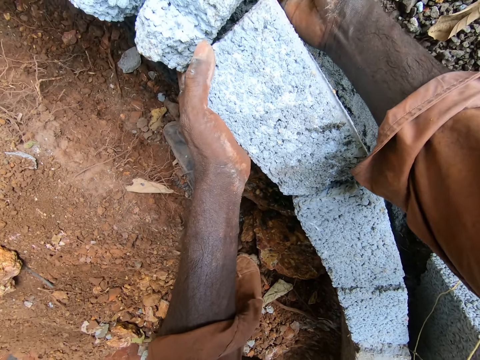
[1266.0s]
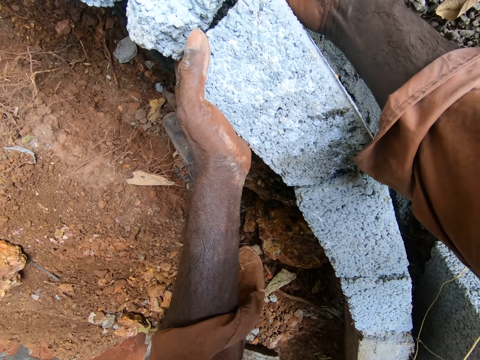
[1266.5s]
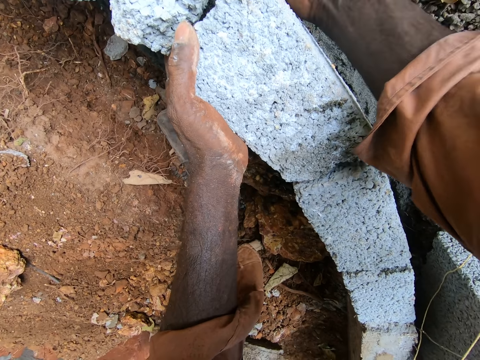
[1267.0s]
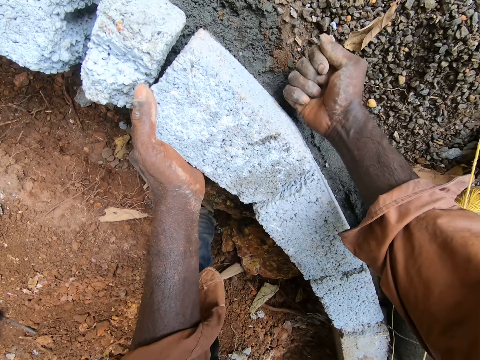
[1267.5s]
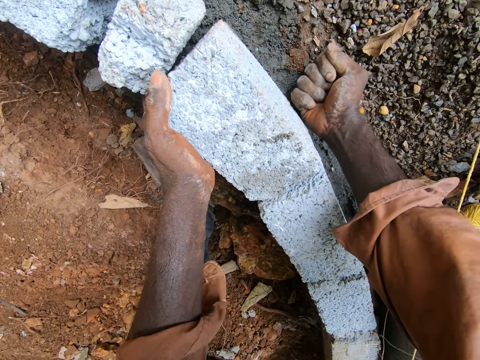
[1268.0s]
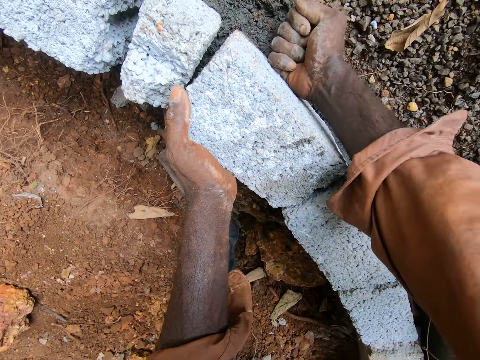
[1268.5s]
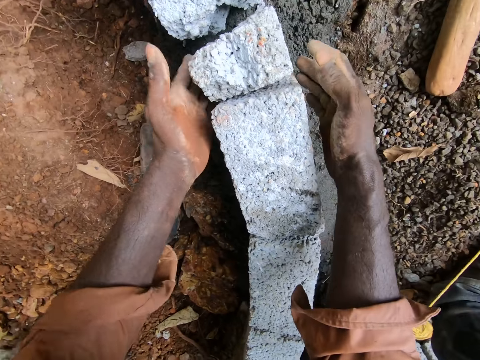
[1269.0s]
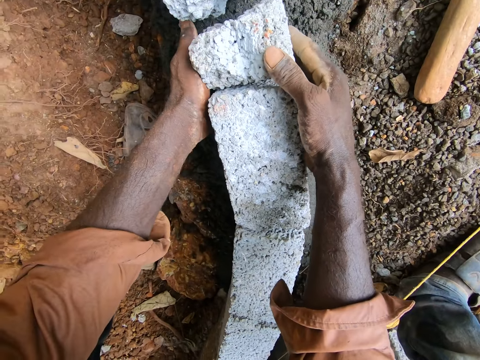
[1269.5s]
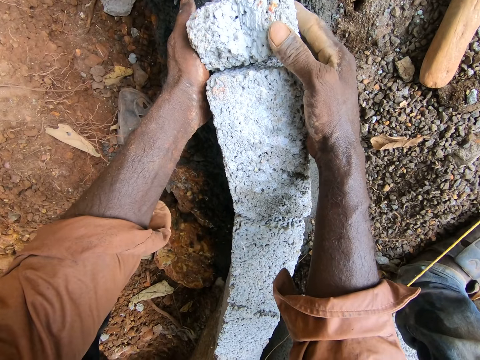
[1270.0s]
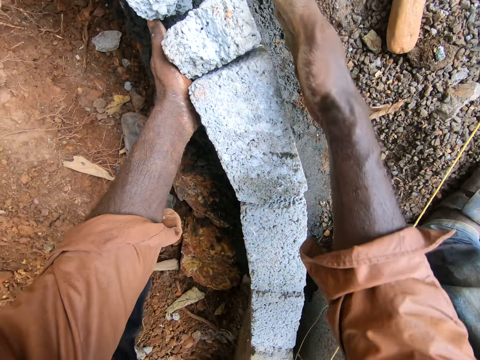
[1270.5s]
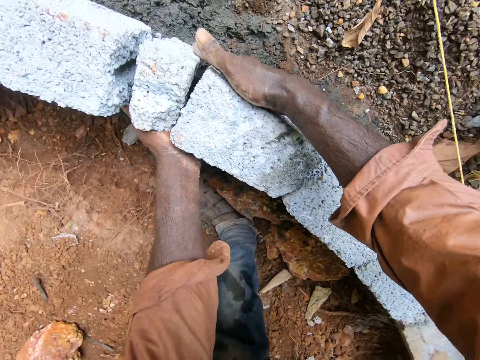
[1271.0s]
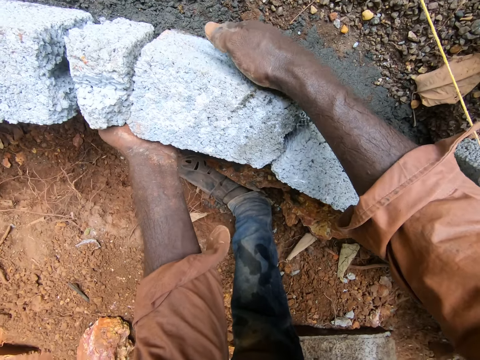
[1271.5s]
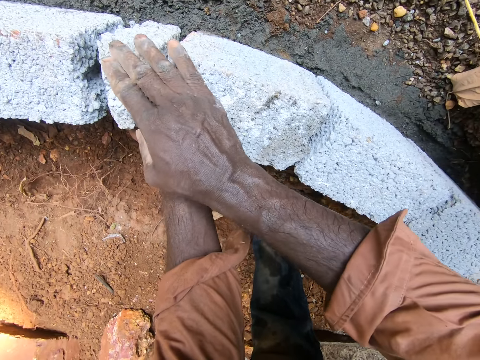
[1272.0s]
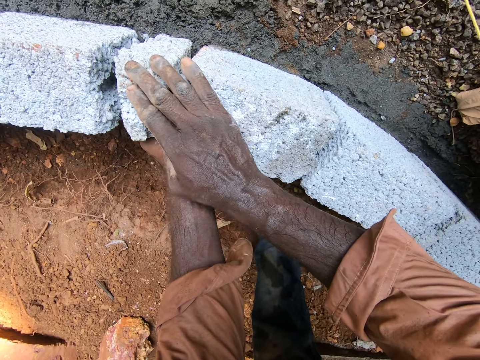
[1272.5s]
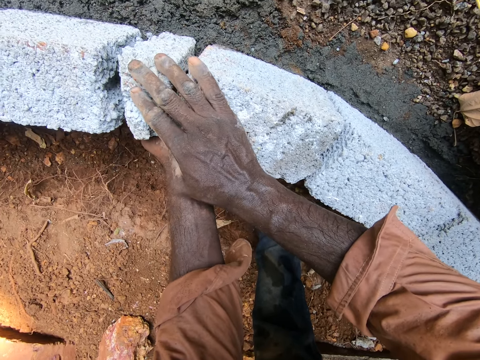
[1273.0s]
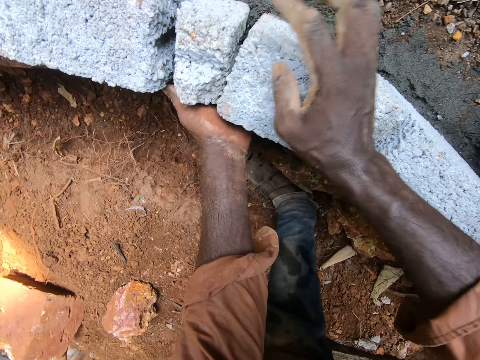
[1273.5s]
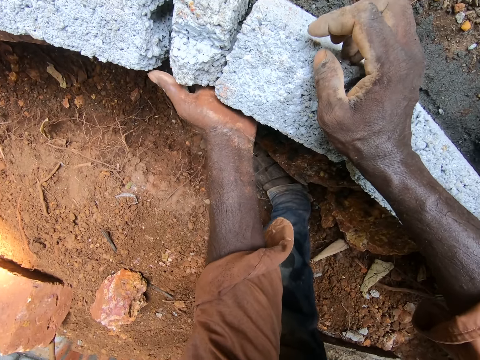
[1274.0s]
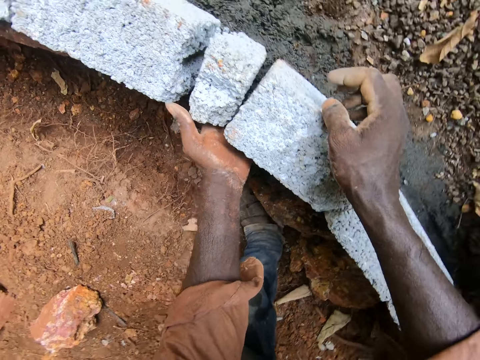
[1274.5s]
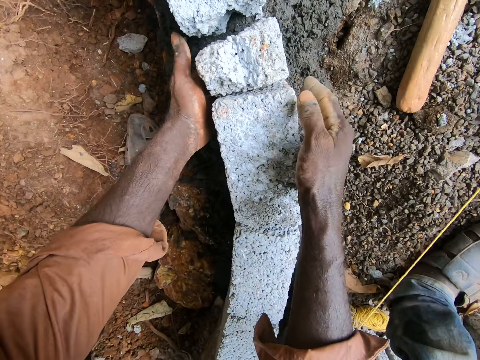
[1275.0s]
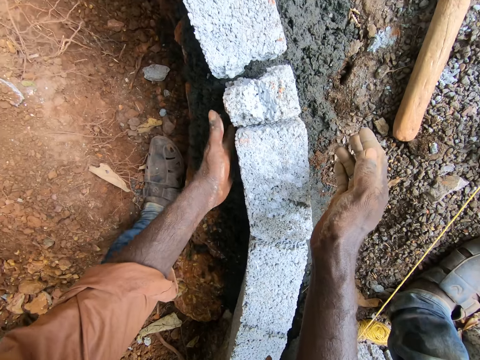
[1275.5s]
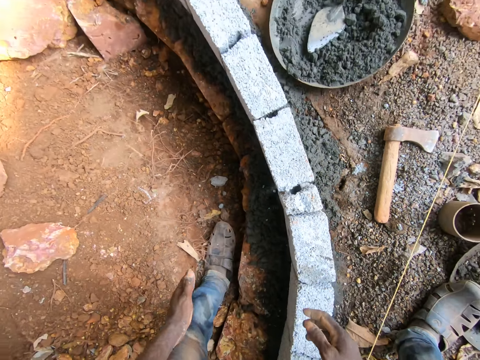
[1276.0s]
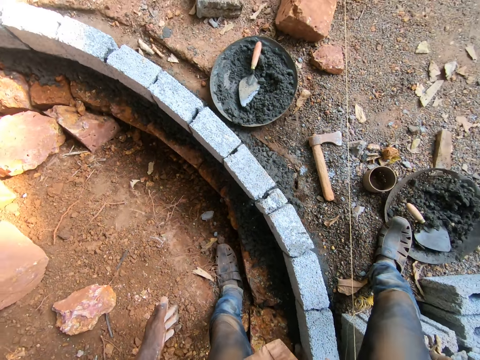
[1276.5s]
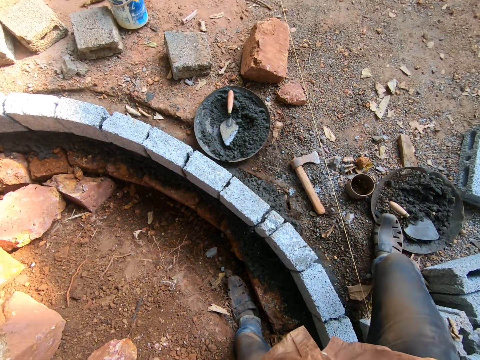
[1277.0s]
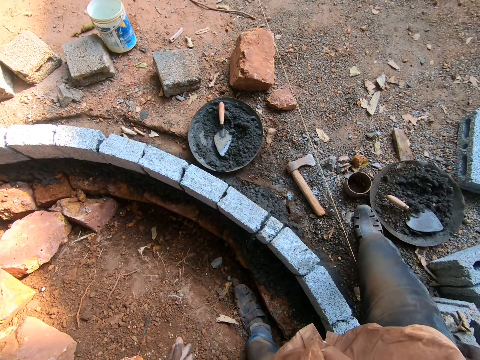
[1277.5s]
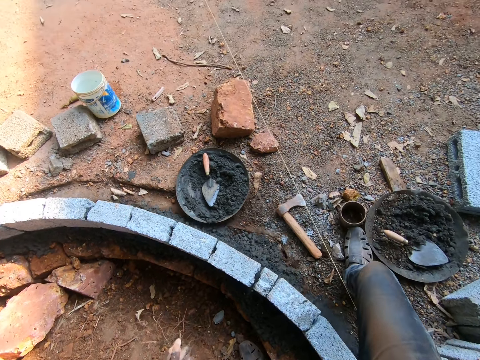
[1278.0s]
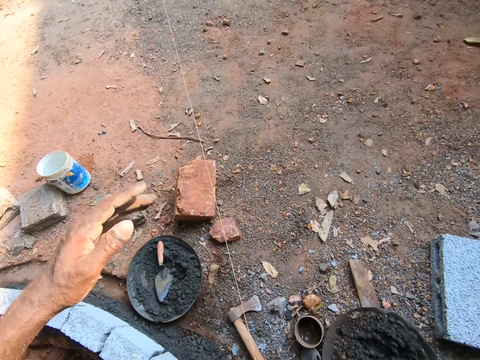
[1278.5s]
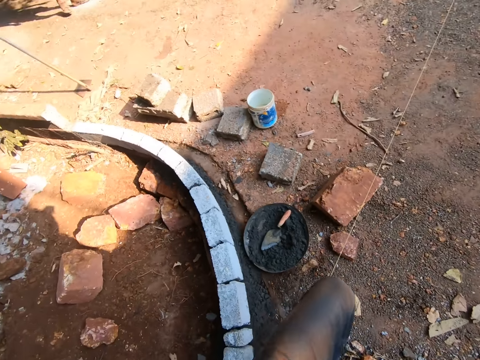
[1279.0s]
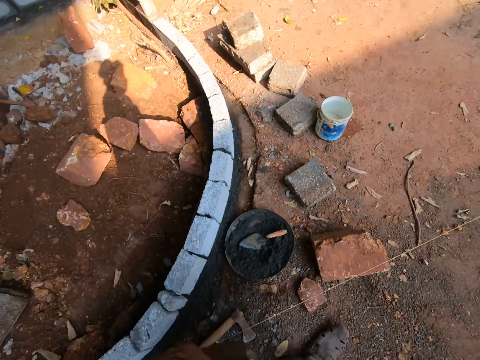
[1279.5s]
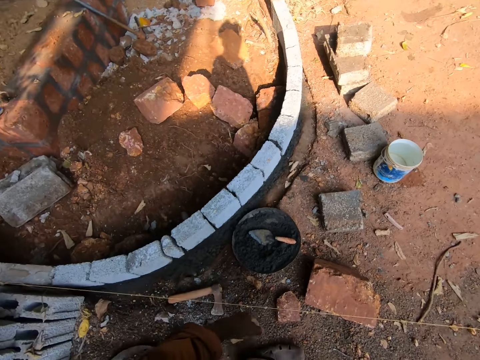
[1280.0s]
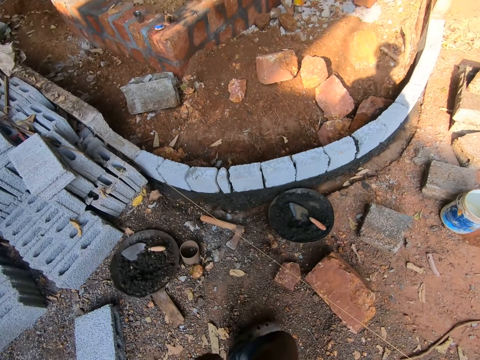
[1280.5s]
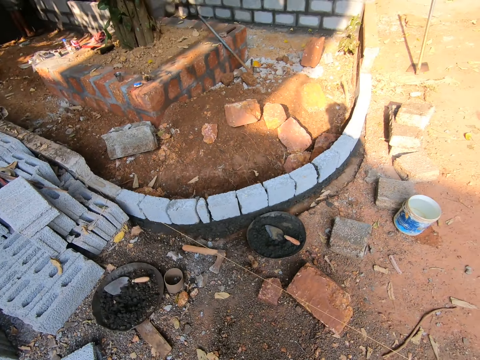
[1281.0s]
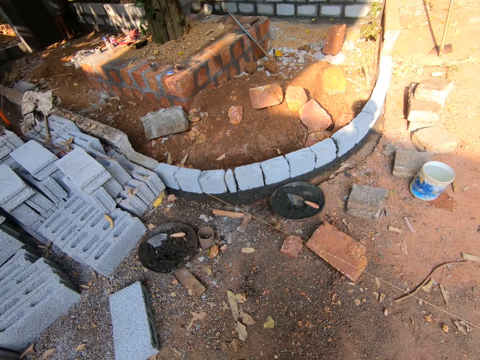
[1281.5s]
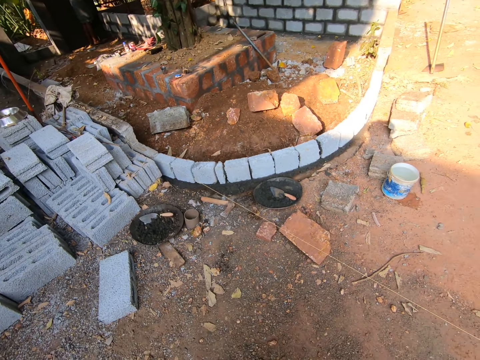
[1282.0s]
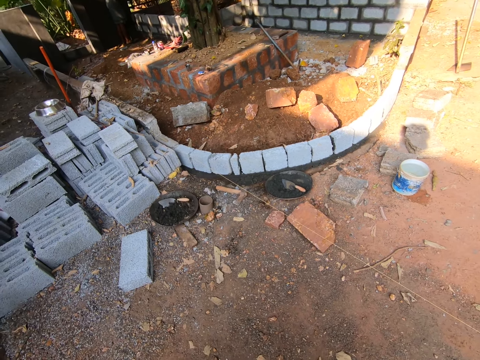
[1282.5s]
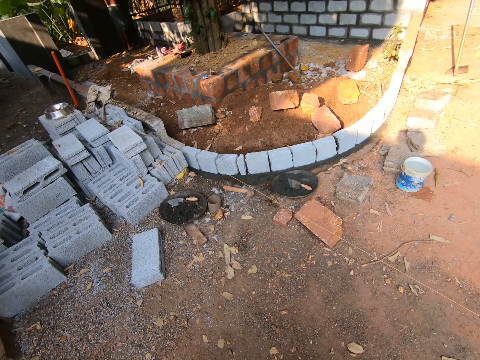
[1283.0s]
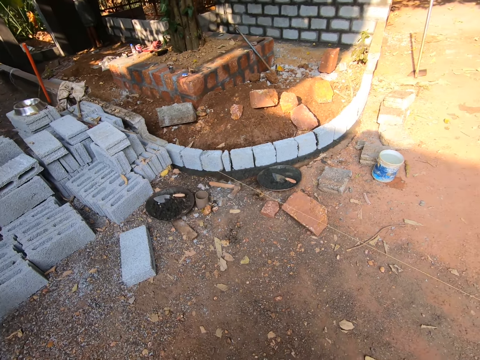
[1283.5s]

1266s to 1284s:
The camera wearer adjusts the brick. He hits the brick with his hand. He walks around the compound.

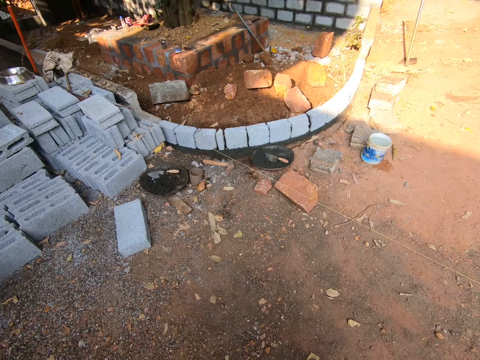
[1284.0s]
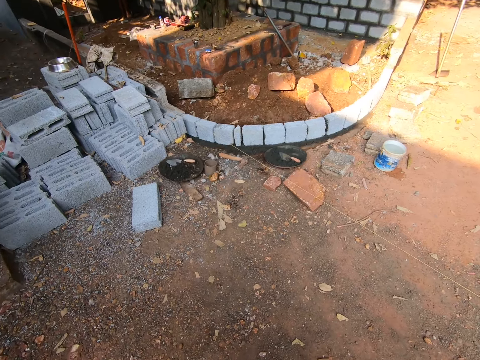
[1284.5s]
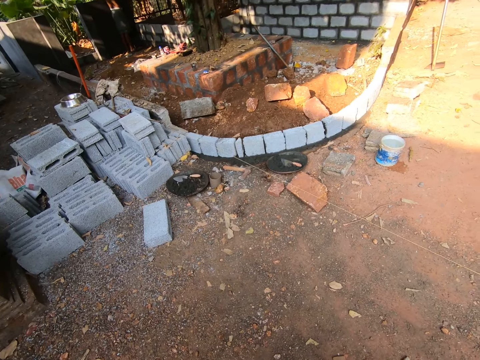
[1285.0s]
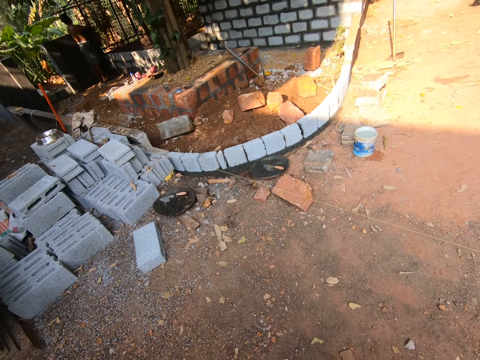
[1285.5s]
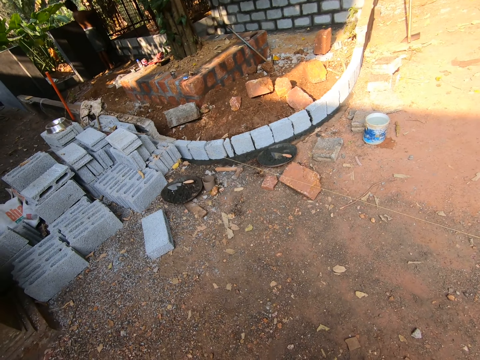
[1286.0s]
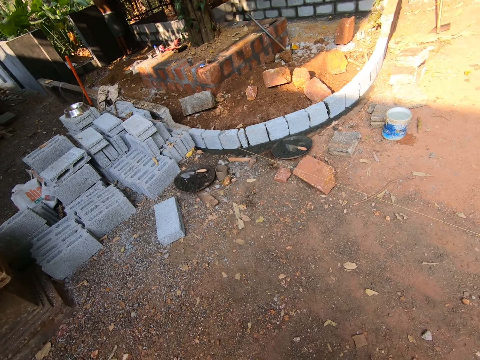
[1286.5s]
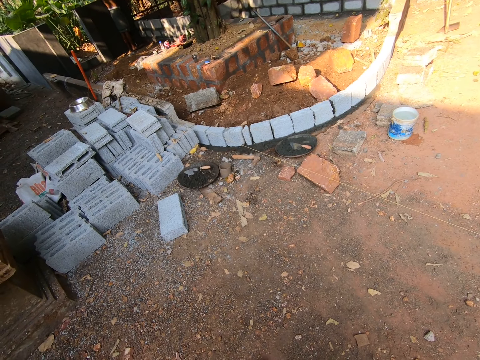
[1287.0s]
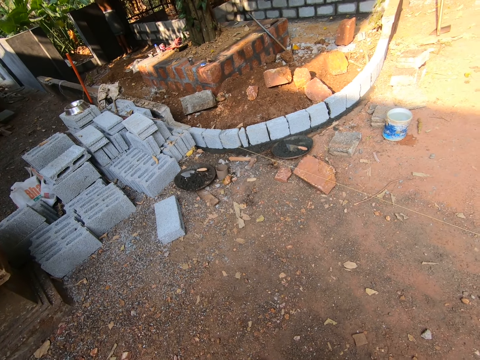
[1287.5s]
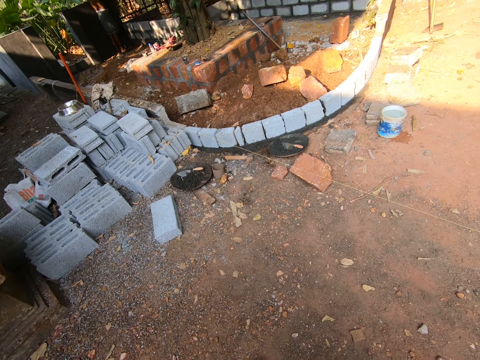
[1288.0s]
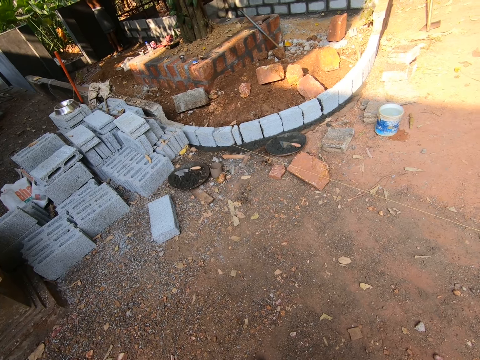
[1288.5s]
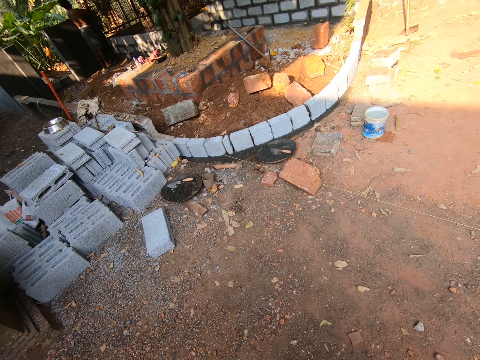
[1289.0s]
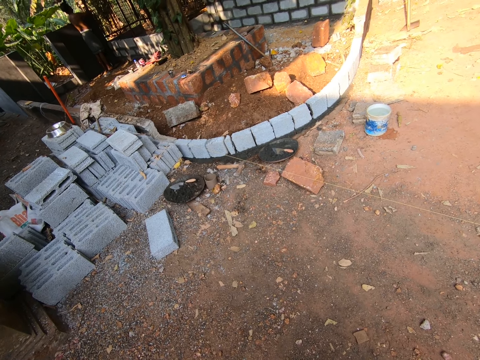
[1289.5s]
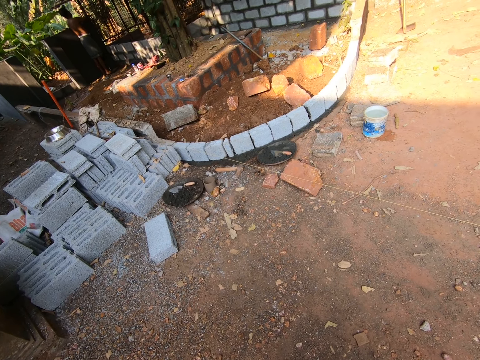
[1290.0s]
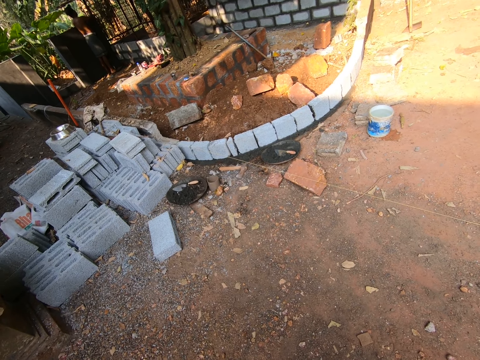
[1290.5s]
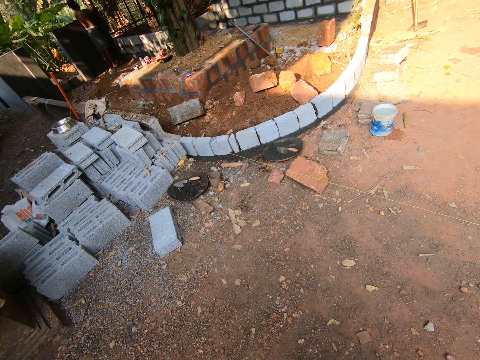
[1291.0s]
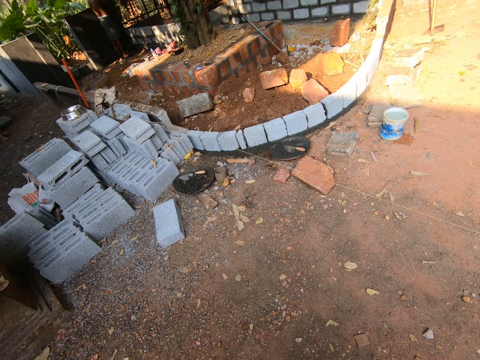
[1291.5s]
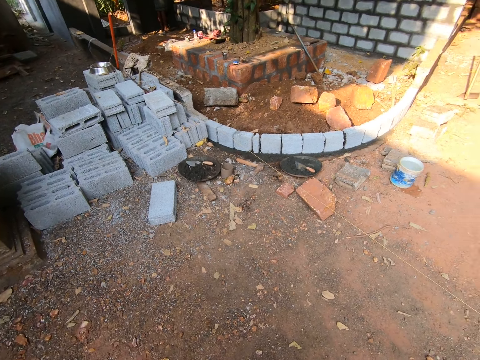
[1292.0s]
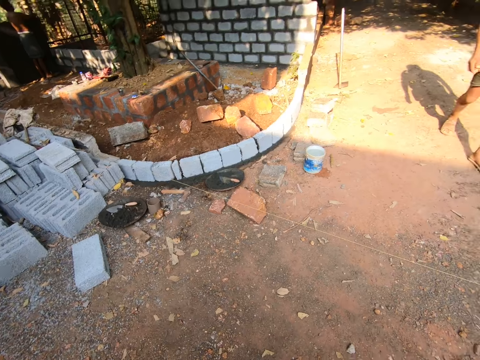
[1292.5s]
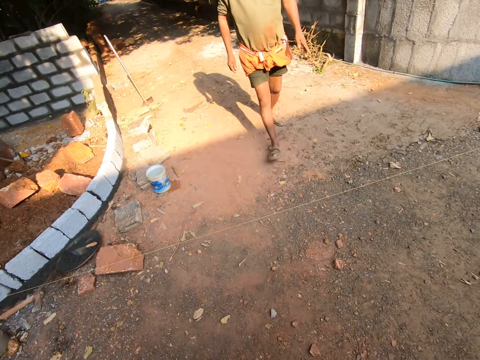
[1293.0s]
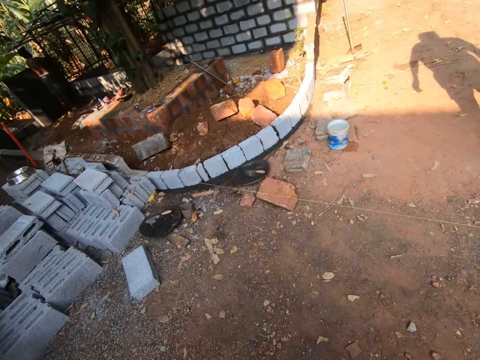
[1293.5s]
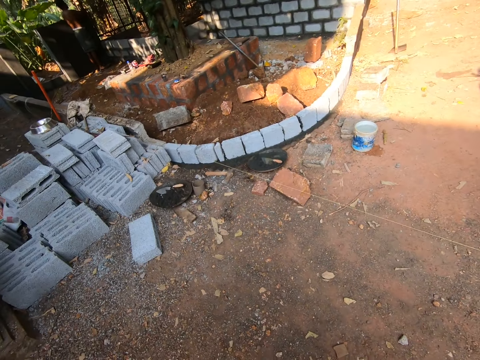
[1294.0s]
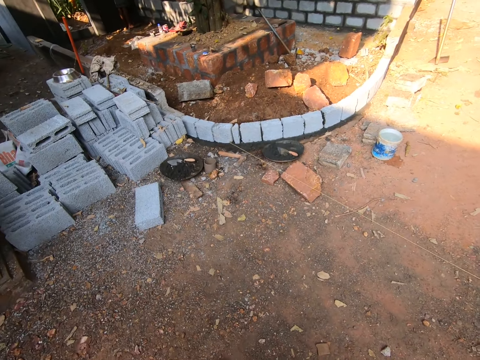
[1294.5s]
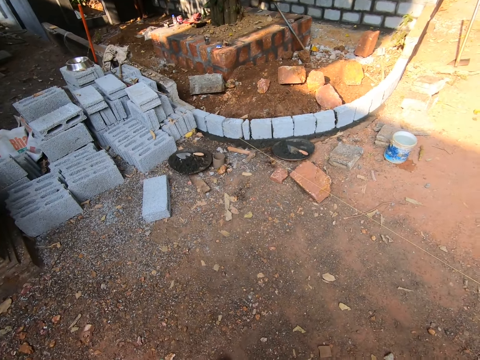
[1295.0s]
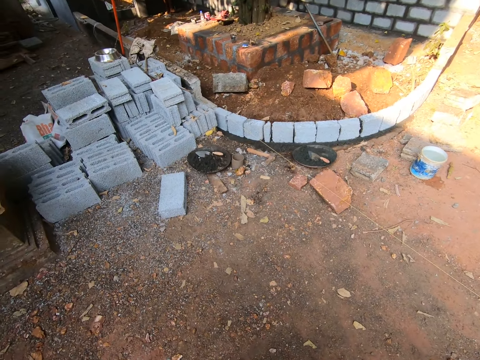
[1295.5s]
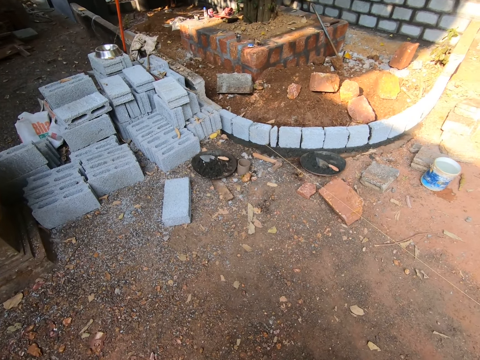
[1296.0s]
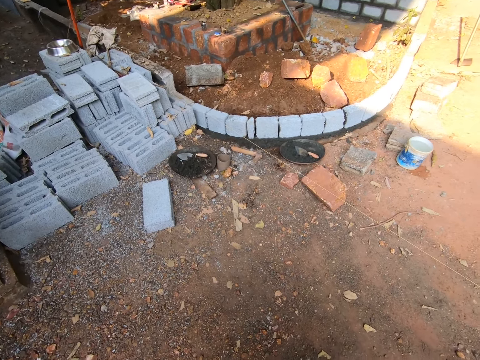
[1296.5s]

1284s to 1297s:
A man walks around the compound.
